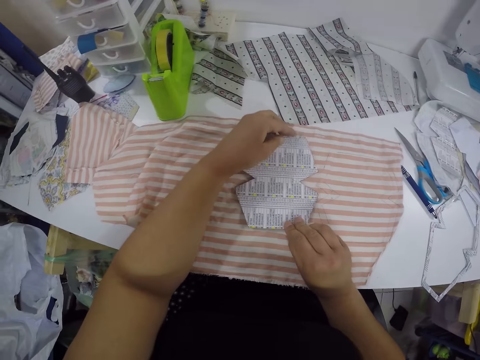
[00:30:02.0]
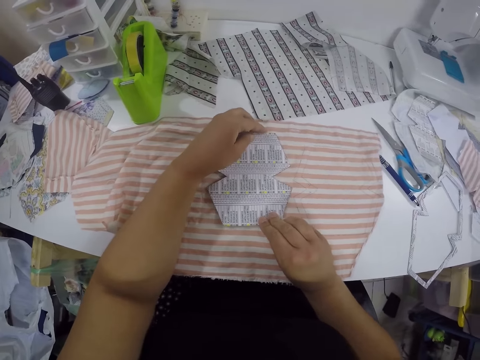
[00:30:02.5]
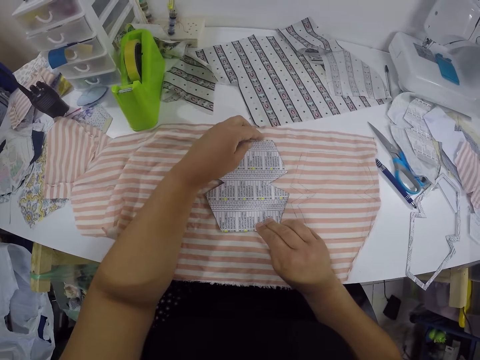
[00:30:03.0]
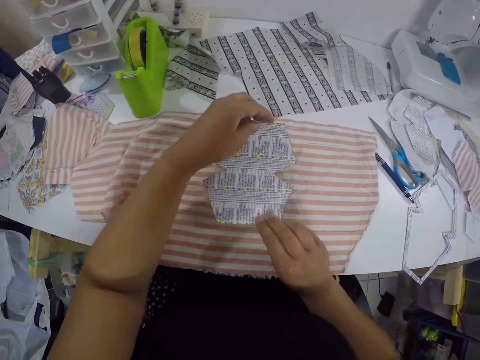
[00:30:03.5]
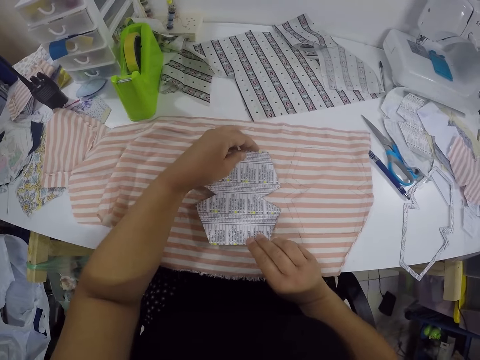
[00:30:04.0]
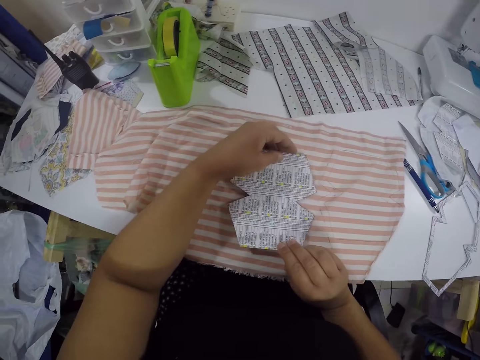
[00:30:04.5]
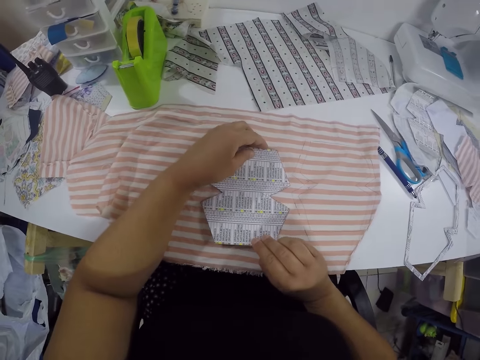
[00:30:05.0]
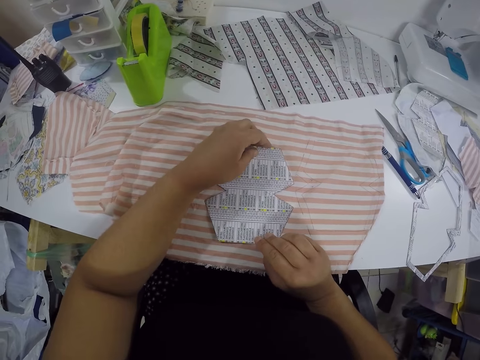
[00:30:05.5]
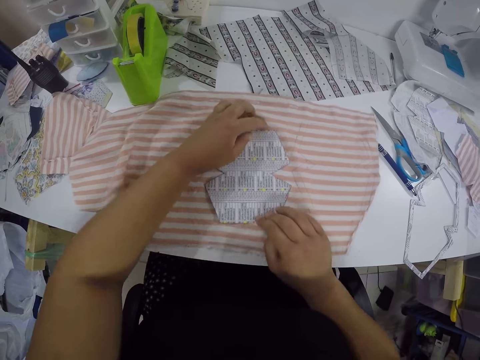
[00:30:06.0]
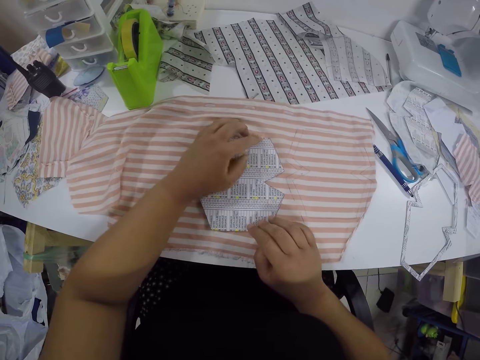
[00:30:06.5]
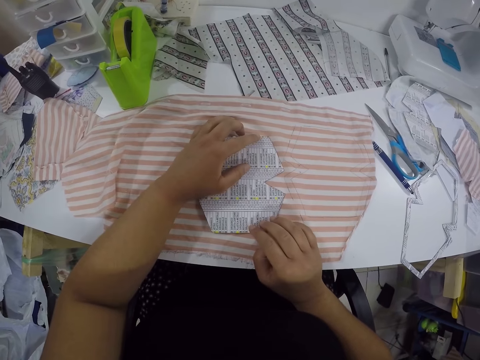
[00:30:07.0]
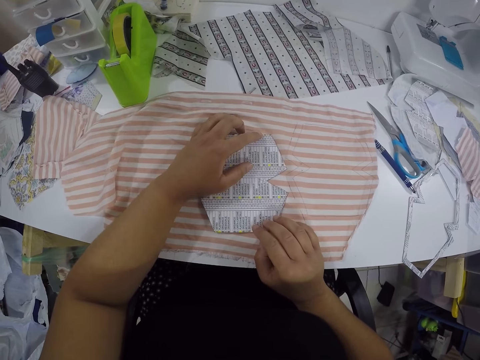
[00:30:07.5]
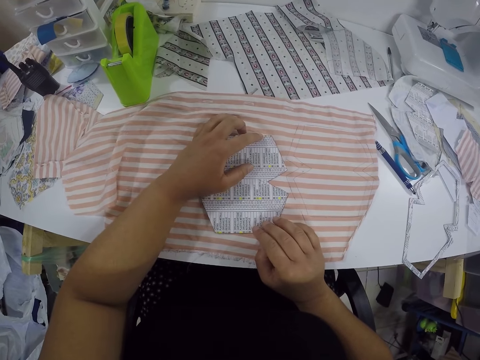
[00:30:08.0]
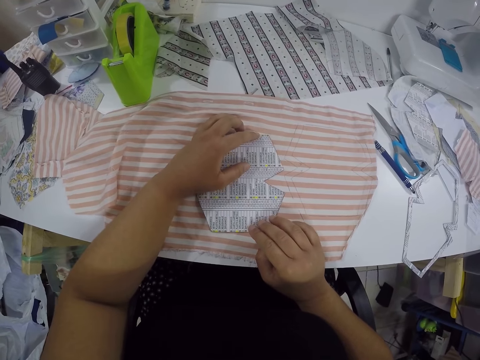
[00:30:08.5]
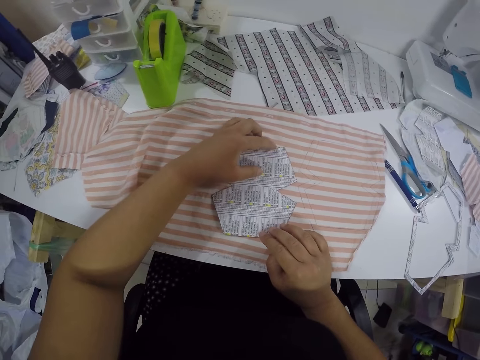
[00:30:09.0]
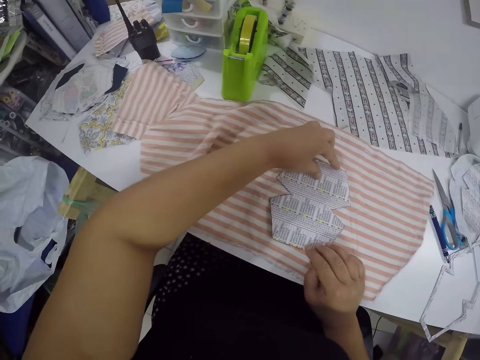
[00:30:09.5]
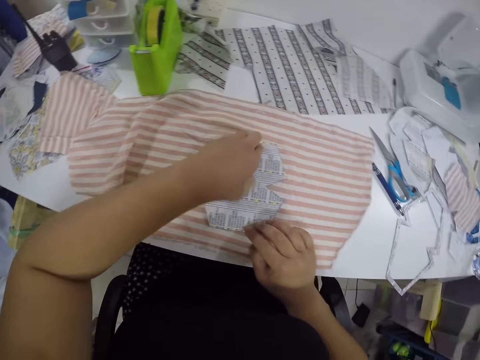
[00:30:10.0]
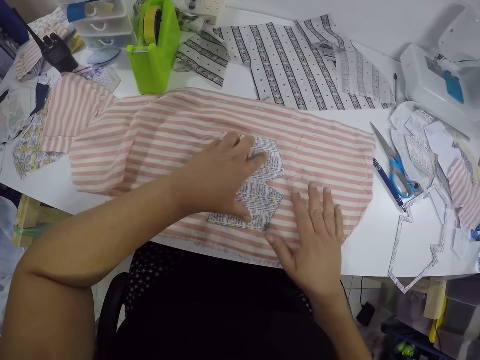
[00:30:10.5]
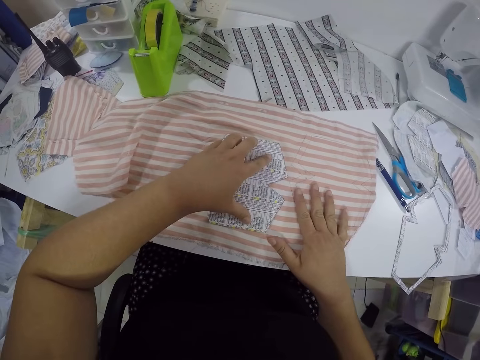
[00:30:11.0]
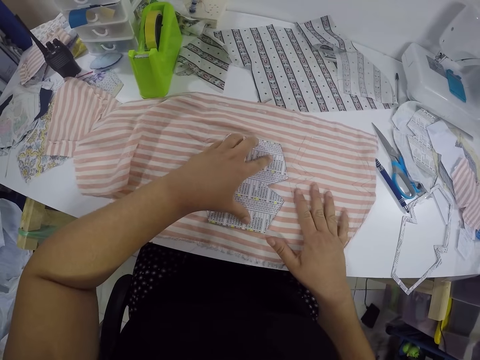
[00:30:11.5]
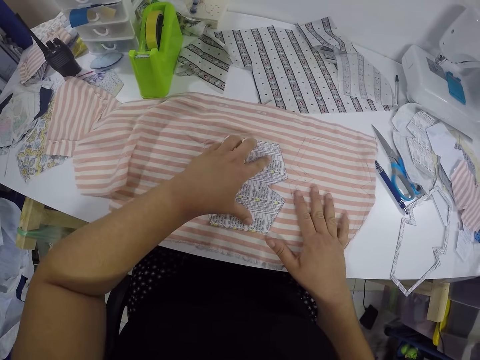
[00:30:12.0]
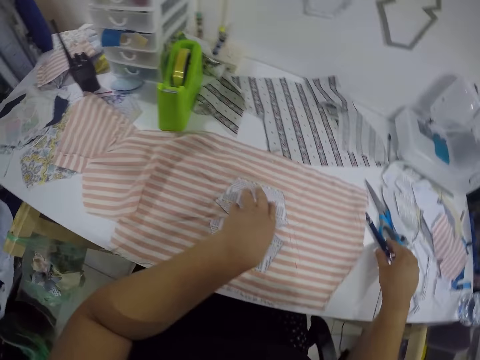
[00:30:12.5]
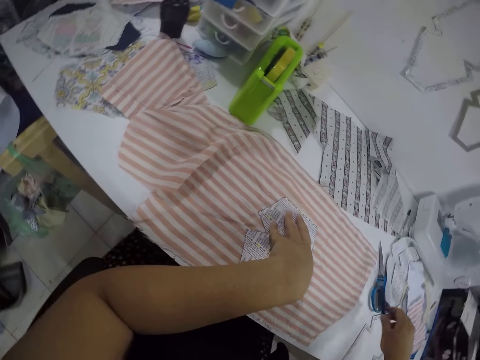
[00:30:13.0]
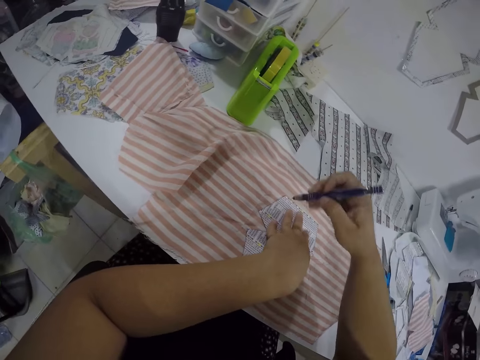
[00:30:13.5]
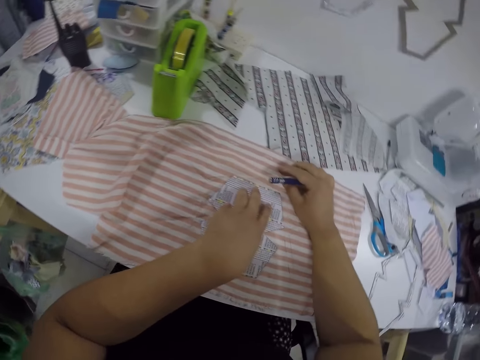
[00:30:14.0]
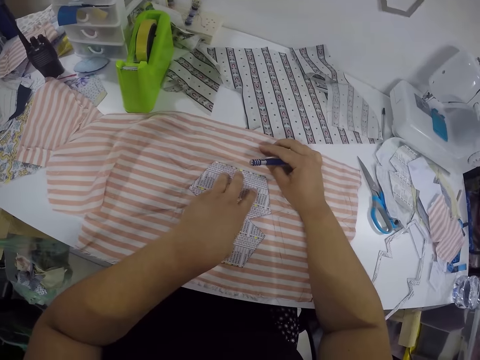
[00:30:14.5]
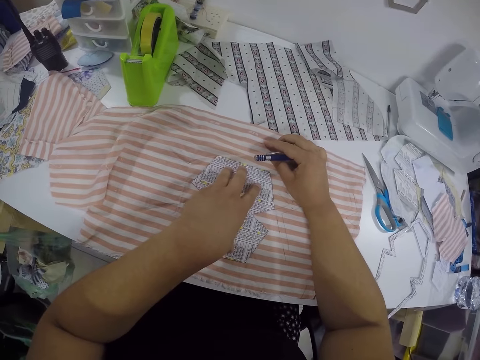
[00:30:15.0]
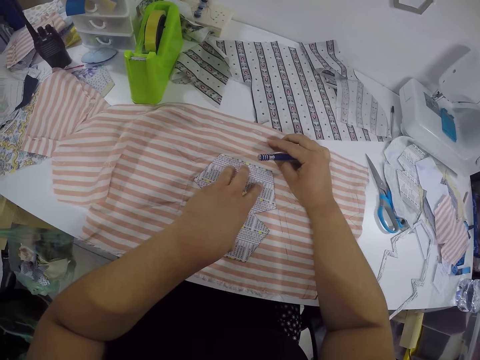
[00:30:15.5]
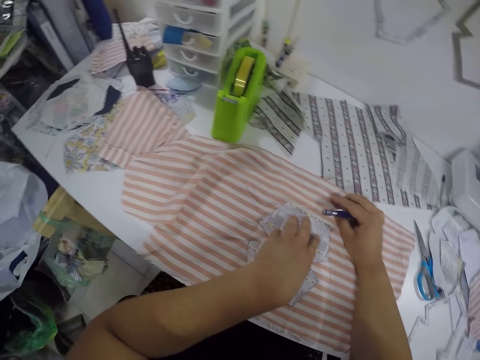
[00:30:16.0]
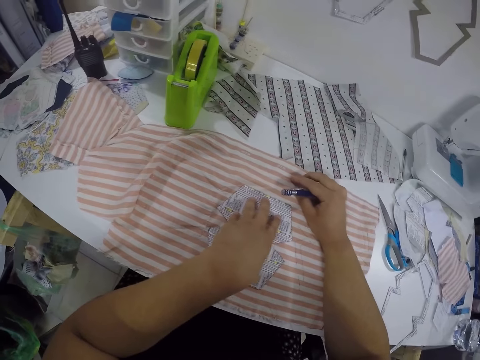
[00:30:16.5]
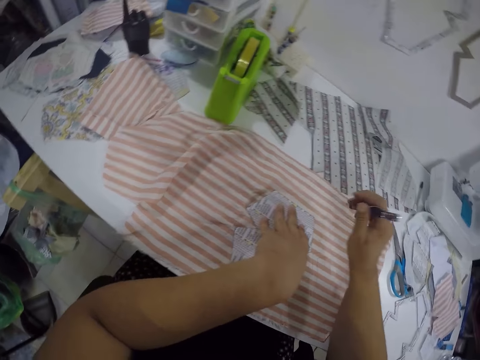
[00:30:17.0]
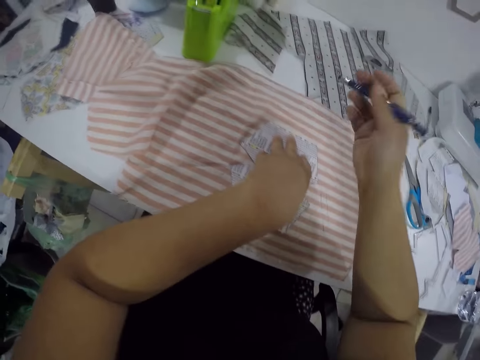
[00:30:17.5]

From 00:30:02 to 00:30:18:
The camera wearer picks up the pencil on the table with his right hand. He adjusts the paper on the cloth.

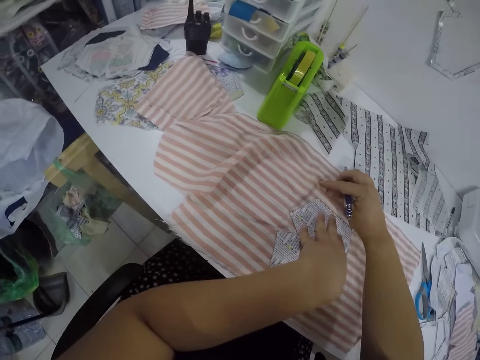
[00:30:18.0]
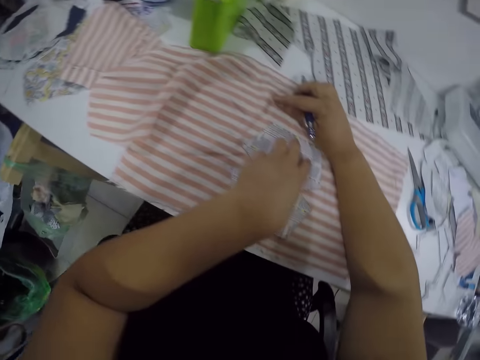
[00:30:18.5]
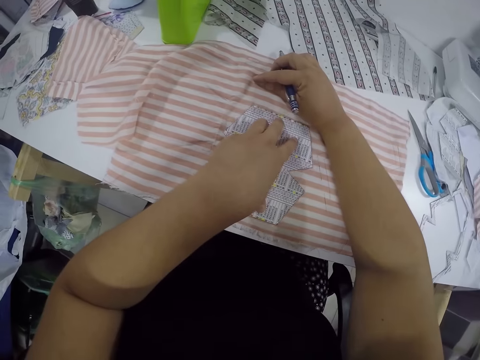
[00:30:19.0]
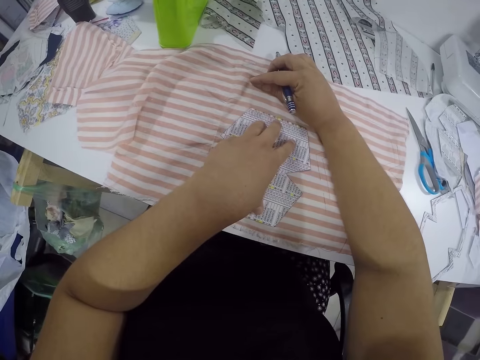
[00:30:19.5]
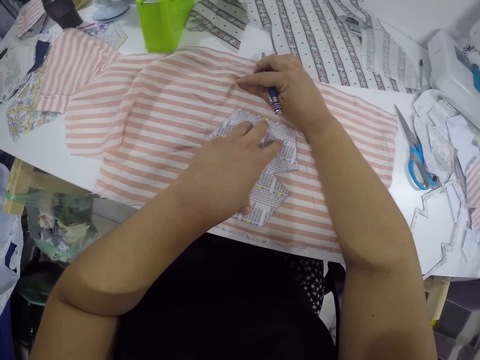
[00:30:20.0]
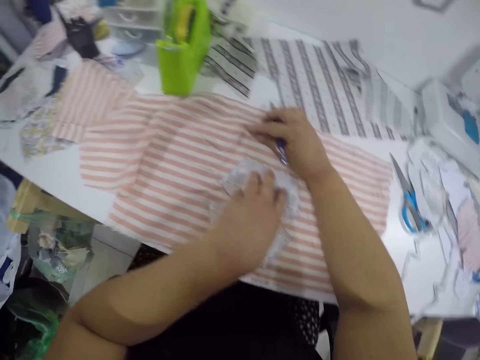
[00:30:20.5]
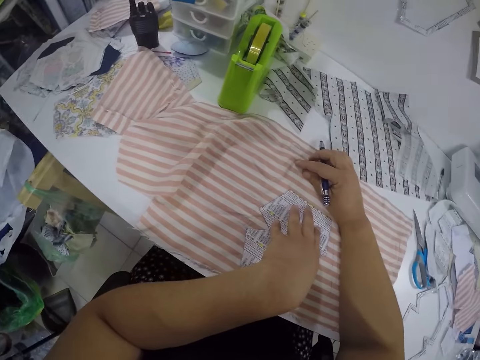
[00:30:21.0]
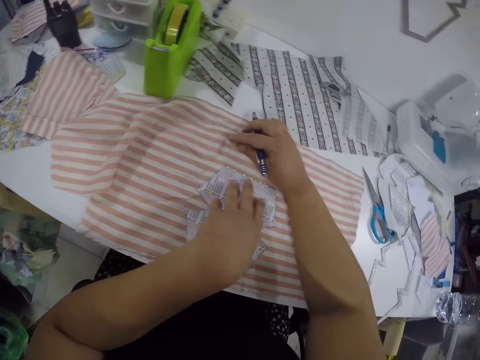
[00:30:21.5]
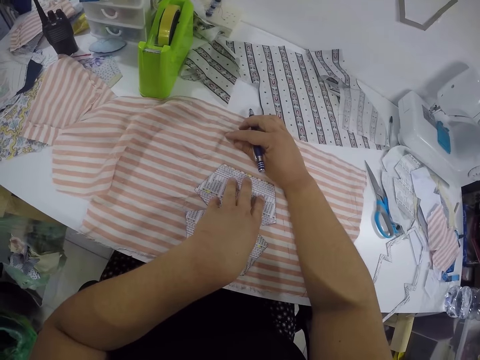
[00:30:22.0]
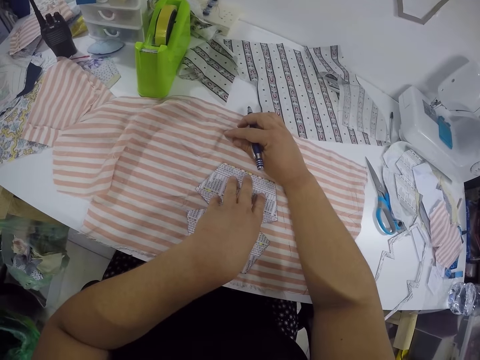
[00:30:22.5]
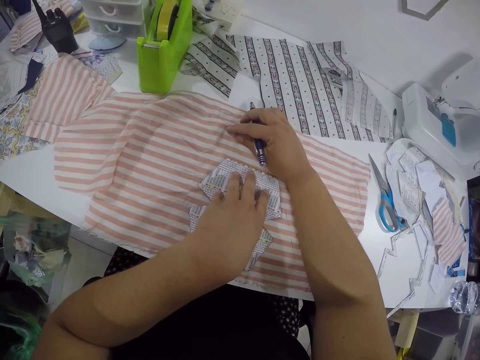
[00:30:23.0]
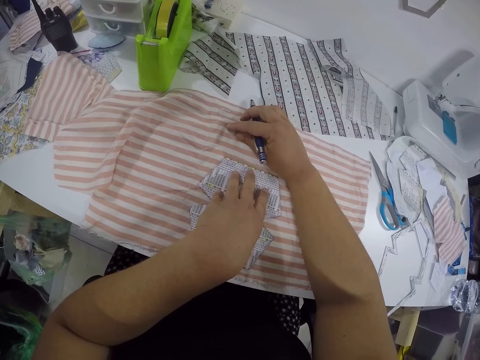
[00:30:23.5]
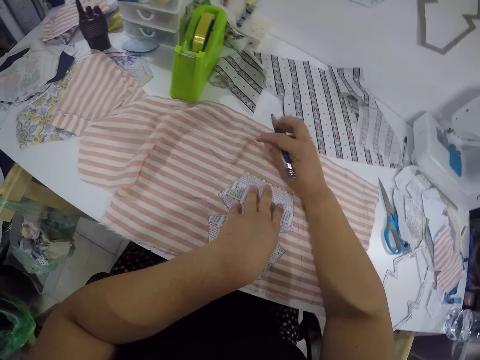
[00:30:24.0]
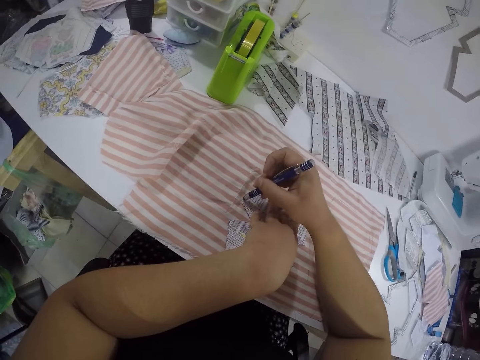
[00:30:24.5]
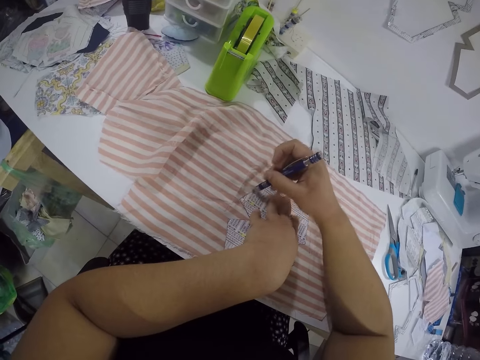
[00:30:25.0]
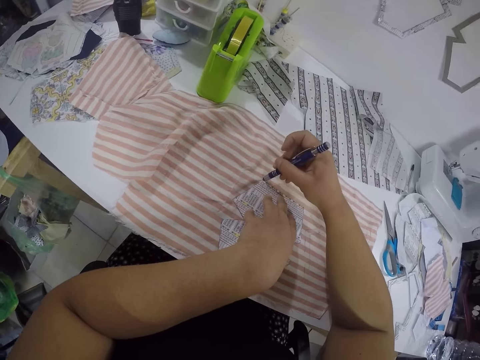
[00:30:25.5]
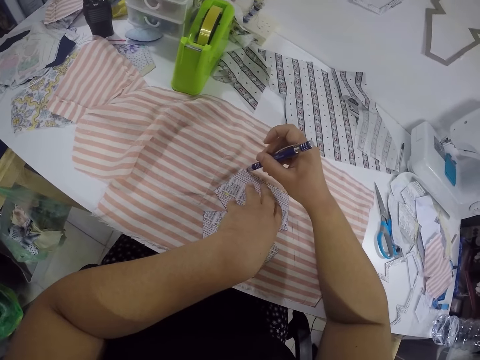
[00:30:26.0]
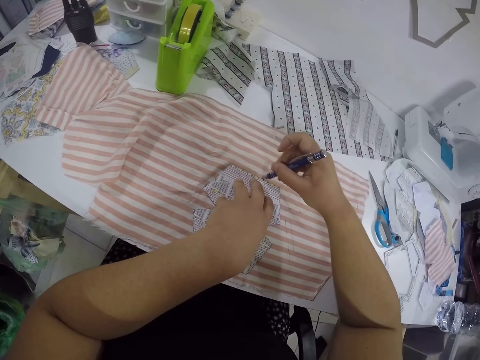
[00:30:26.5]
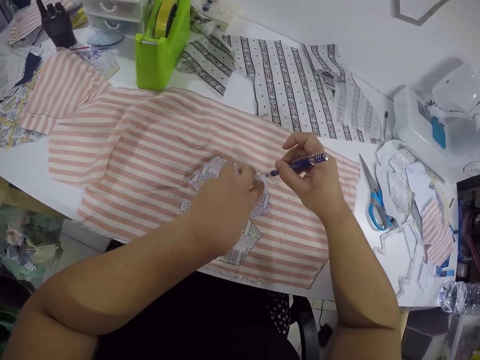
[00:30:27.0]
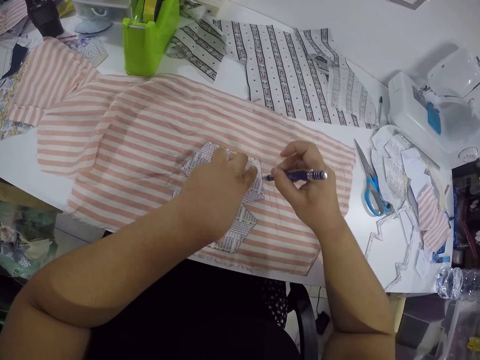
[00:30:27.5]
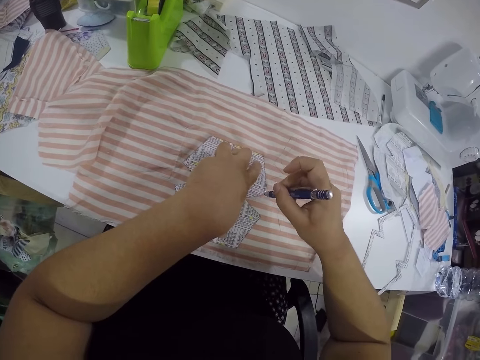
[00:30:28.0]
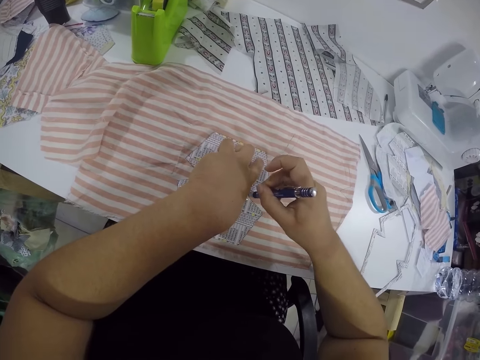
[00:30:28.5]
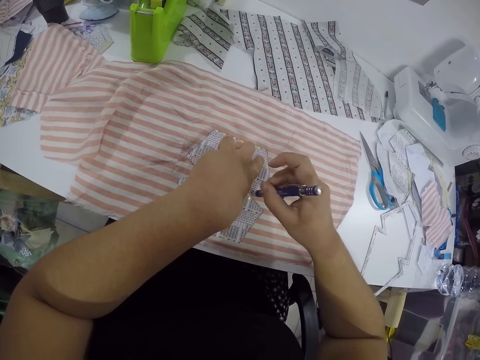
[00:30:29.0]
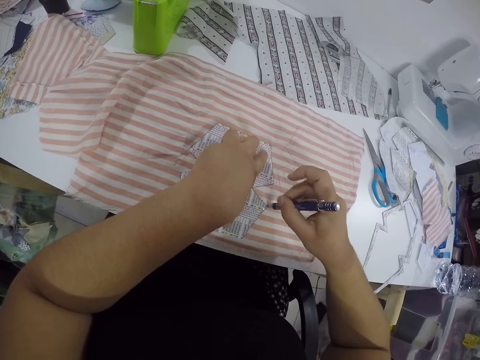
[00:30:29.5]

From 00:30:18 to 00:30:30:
The camera wearer draws on the fabric on the table round the paper with the pencil in his right hand.
